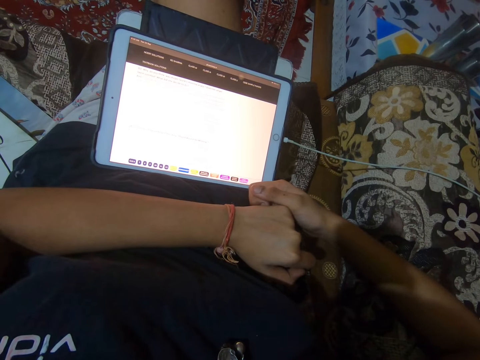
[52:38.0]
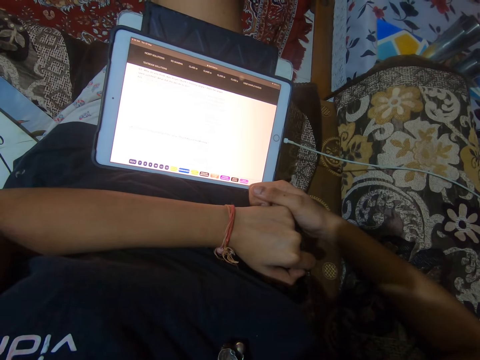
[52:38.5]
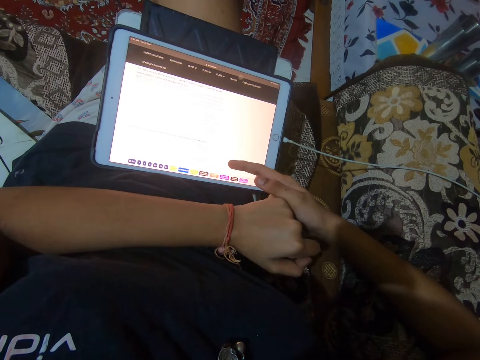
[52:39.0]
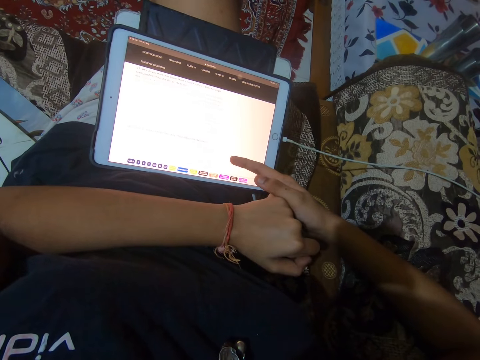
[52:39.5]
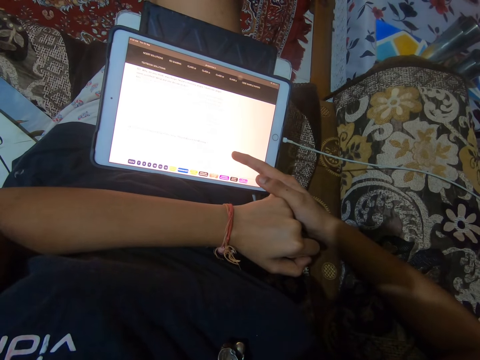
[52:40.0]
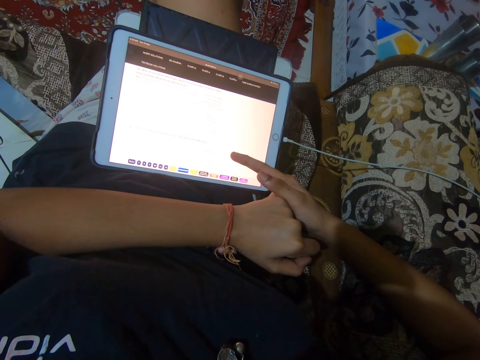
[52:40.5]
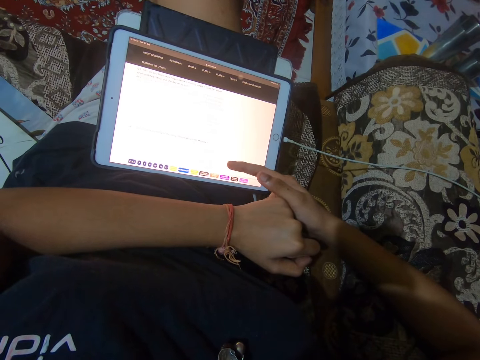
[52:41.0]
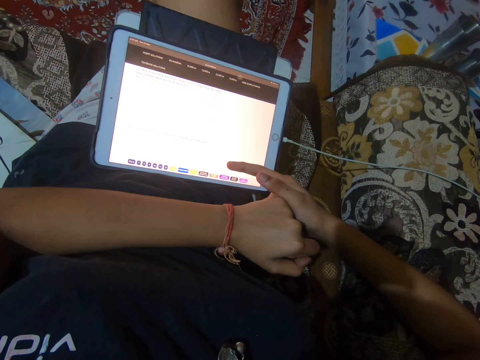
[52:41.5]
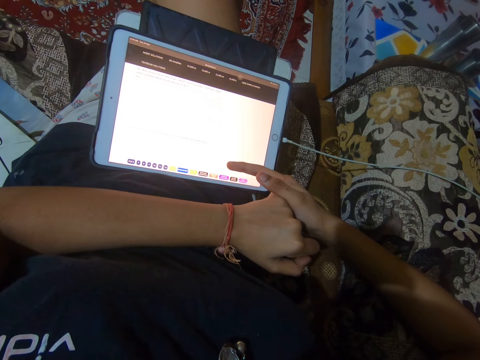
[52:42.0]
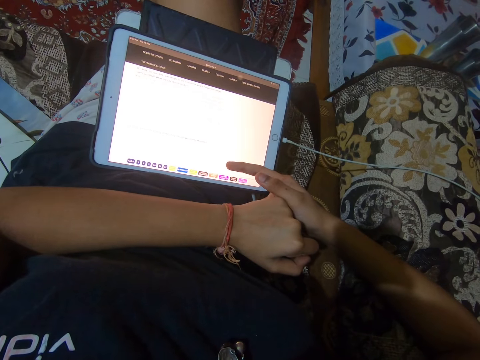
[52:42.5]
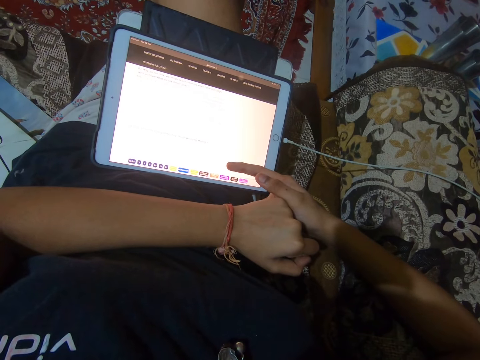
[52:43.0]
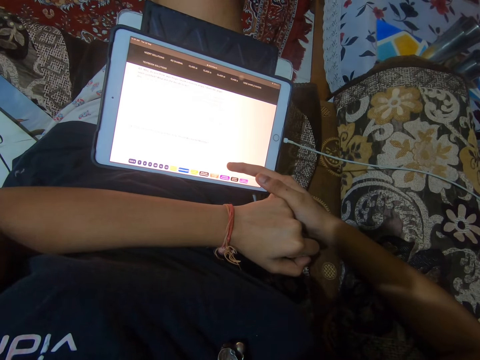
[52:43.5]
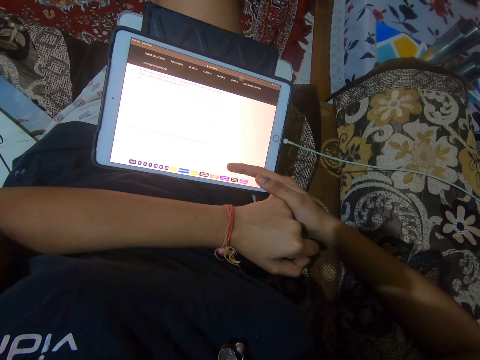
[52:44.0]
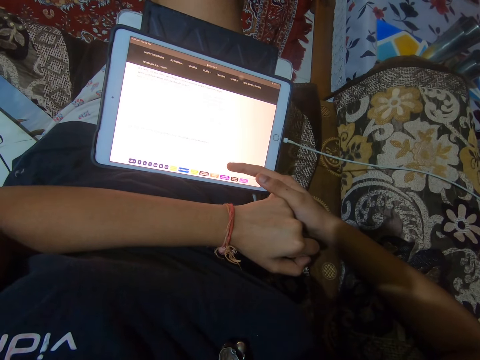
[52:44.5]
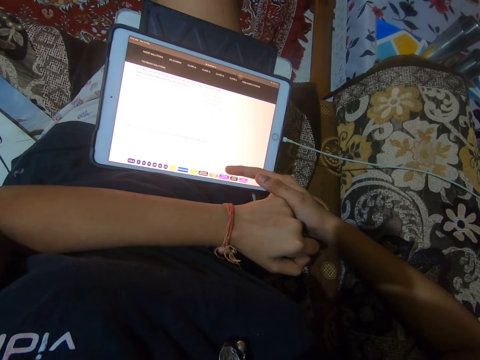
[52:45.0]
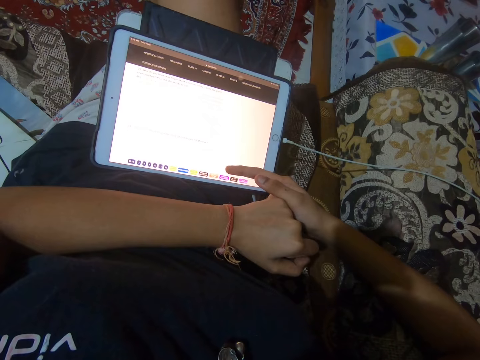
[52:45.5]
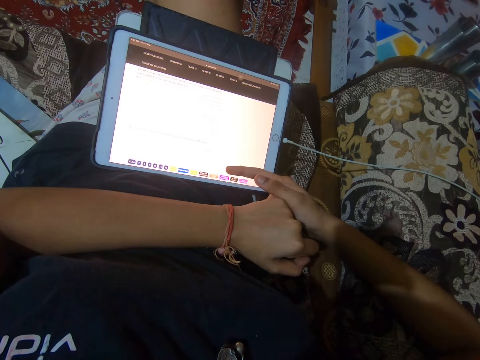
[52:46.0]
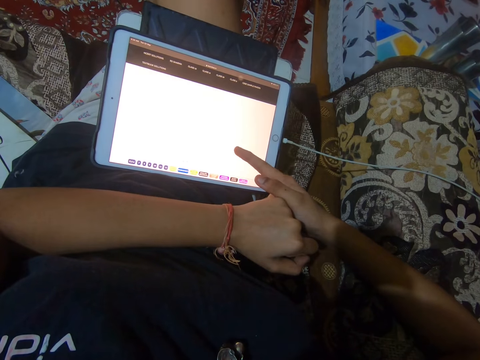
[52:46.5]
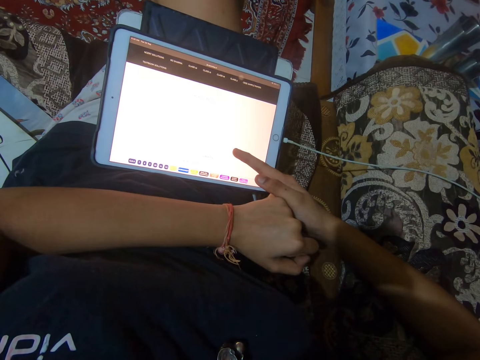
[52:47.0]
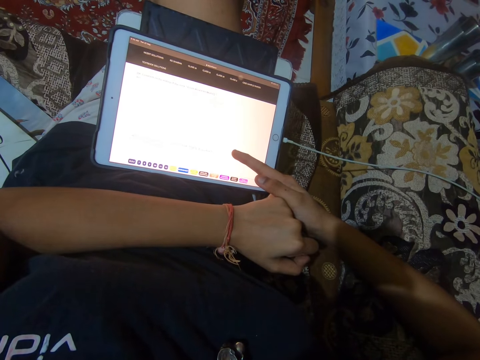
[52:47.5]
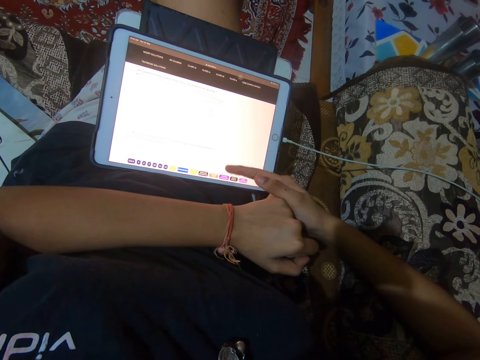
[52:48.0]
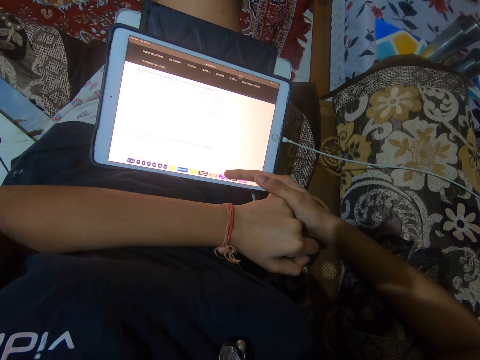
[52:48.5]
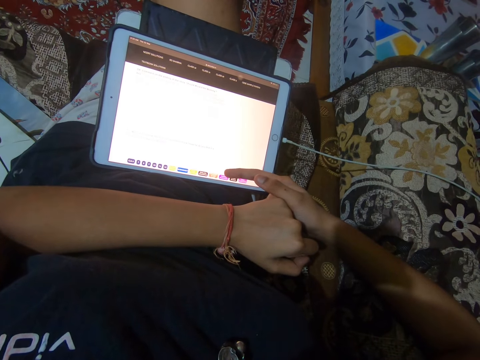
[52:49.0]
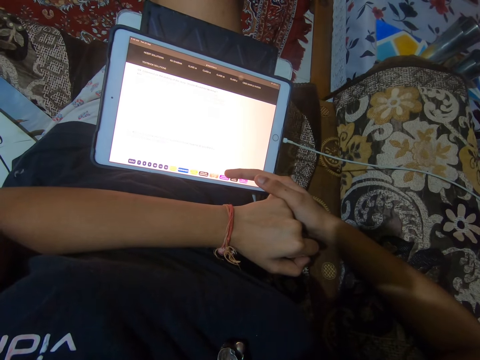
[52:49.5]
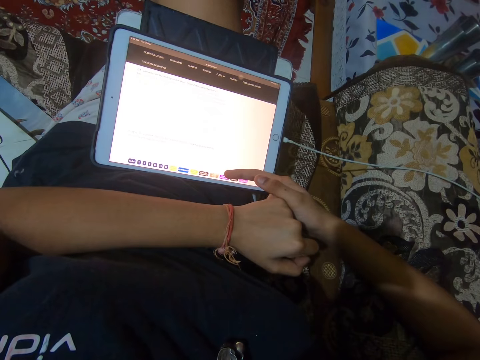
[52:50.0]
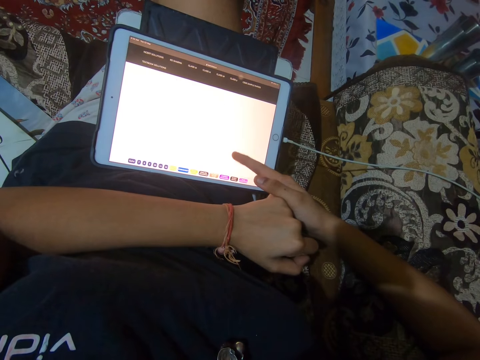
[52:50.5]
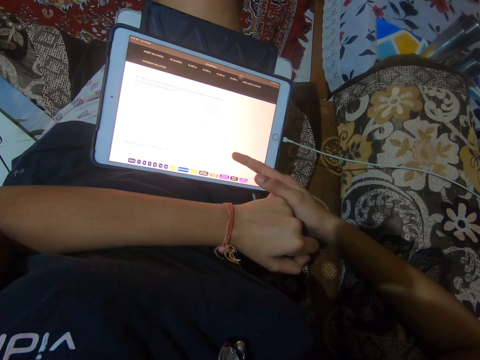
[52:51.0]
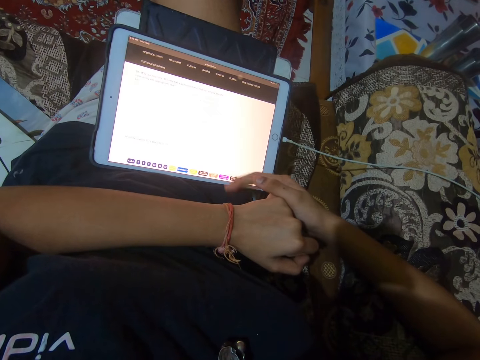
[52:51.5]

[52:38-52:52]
The camera wearer operates the tablet. They tap the screen of the tablet phone.

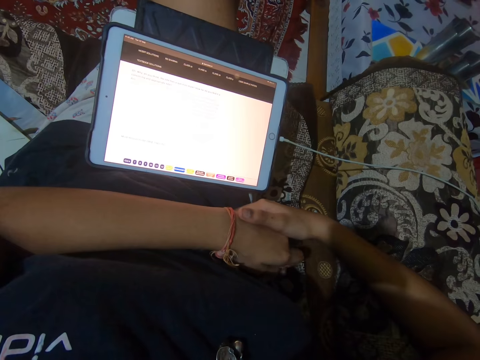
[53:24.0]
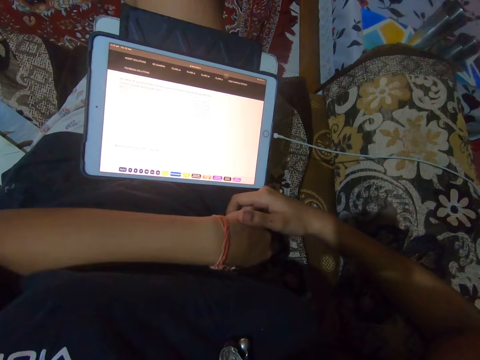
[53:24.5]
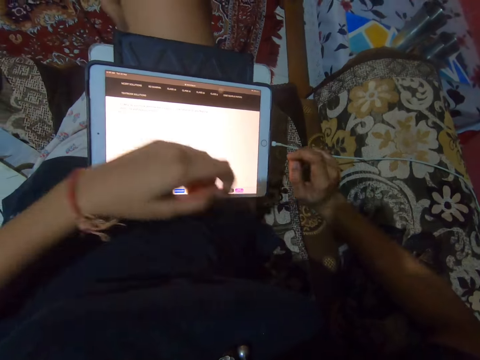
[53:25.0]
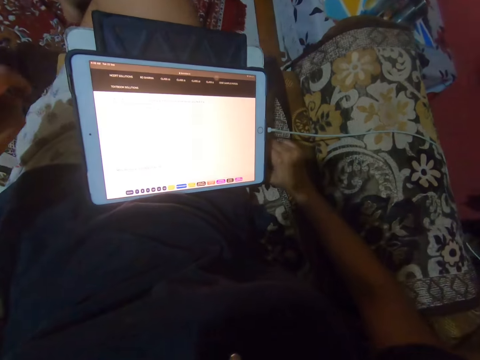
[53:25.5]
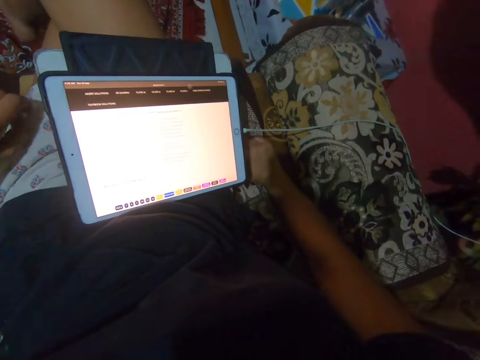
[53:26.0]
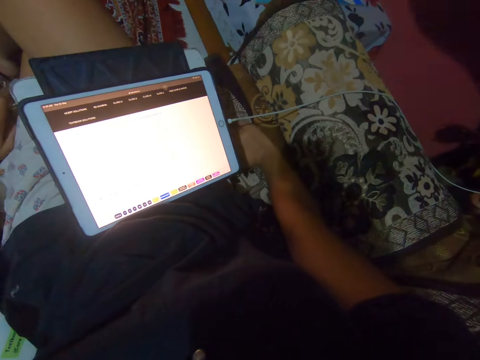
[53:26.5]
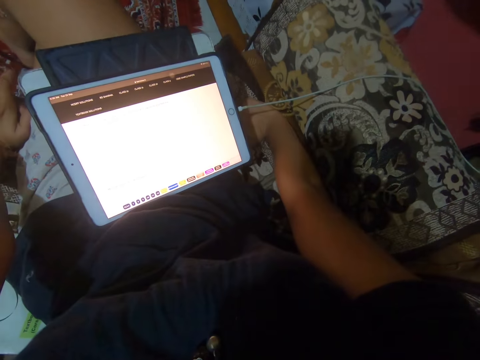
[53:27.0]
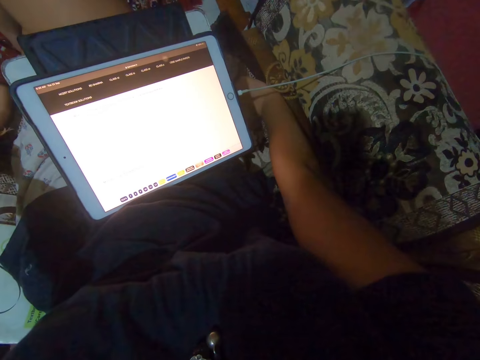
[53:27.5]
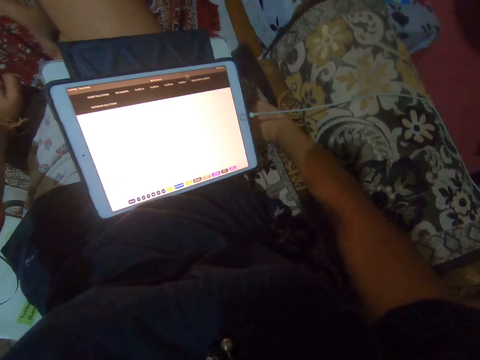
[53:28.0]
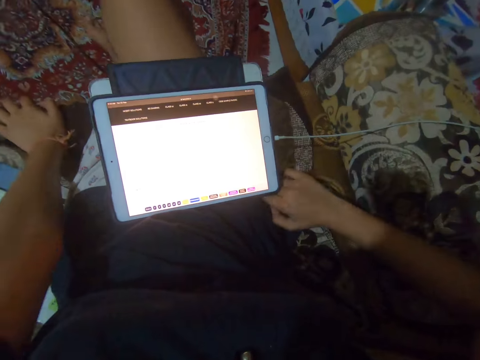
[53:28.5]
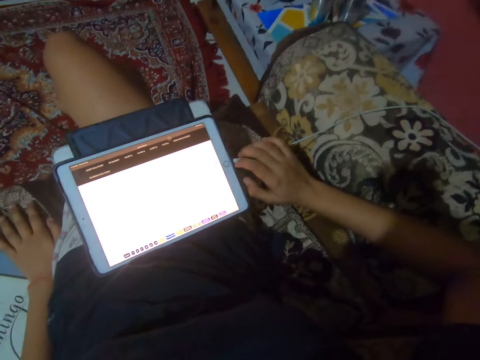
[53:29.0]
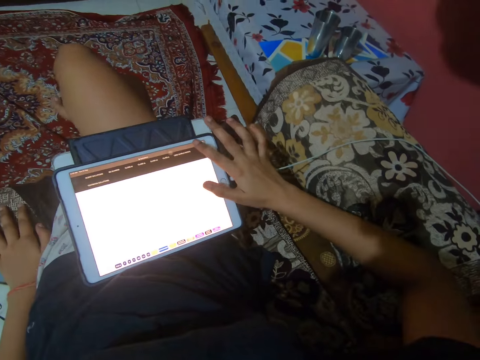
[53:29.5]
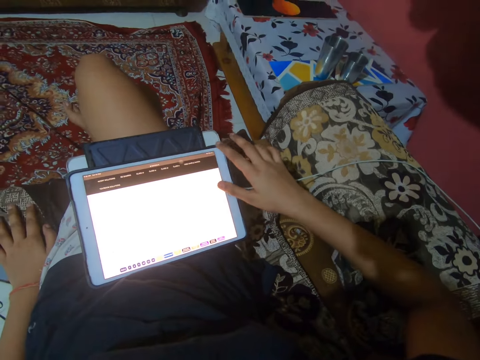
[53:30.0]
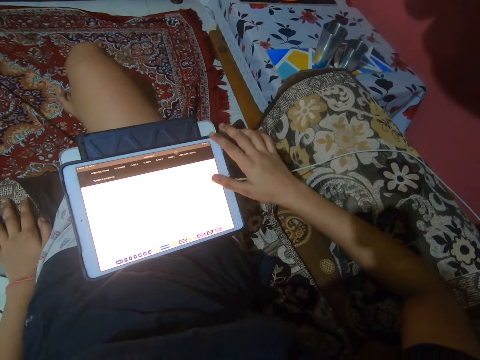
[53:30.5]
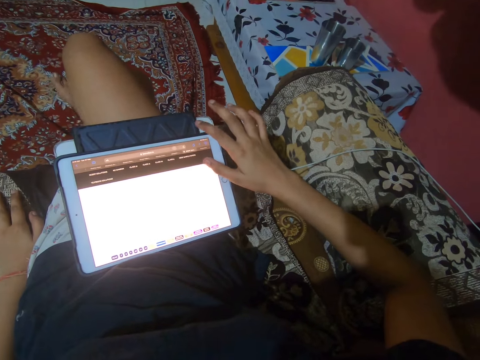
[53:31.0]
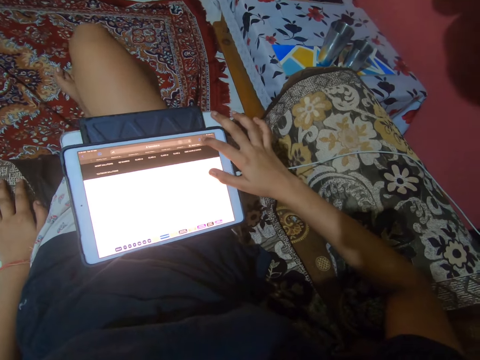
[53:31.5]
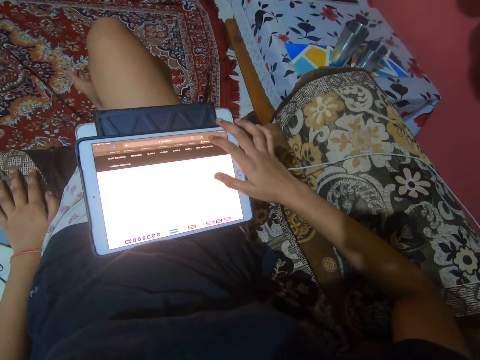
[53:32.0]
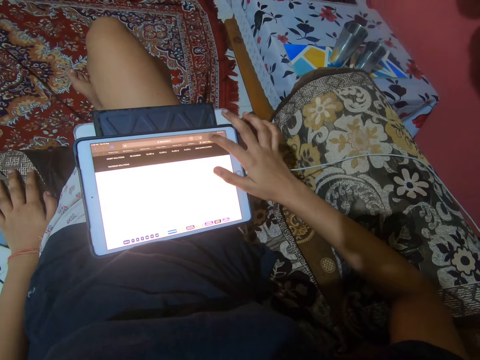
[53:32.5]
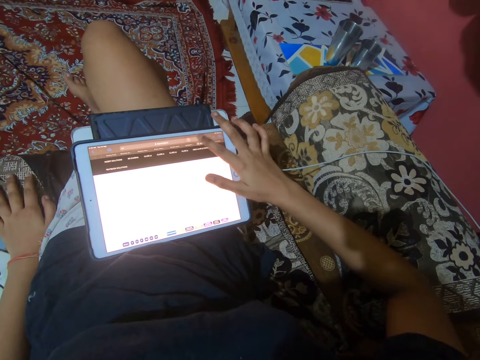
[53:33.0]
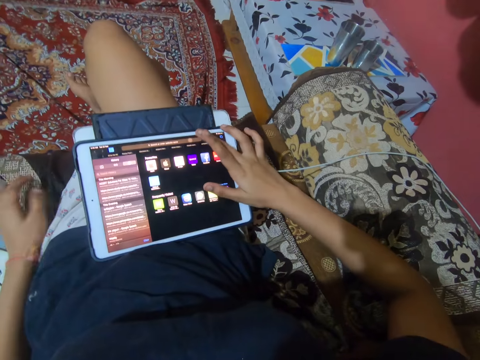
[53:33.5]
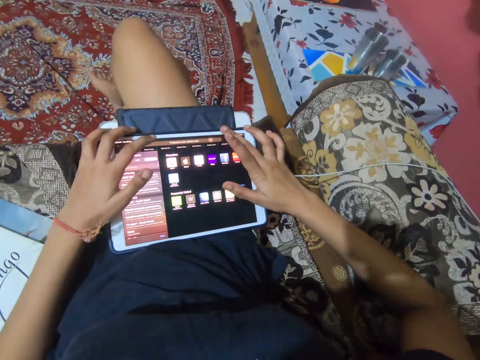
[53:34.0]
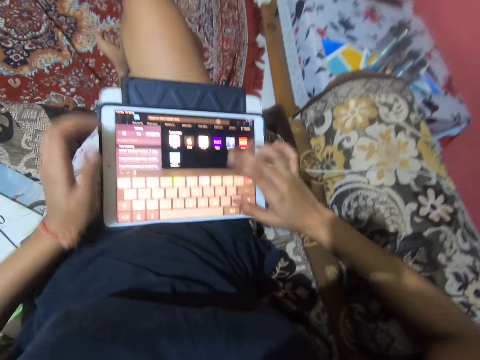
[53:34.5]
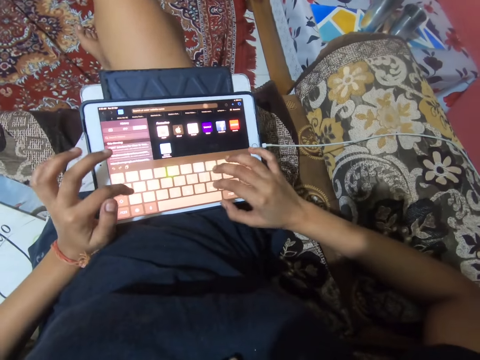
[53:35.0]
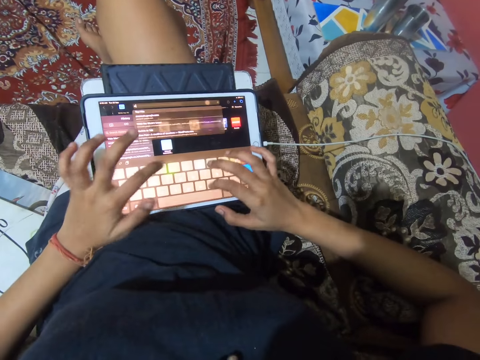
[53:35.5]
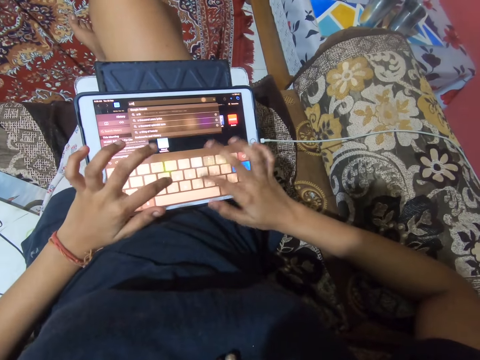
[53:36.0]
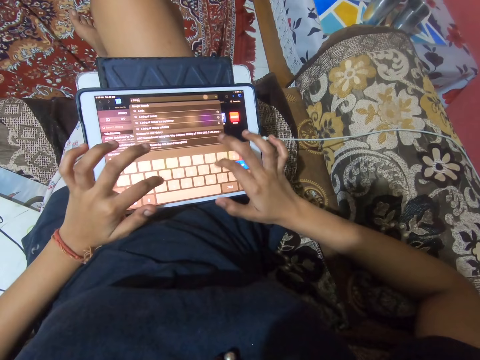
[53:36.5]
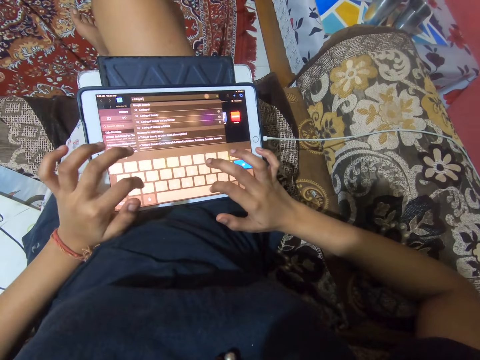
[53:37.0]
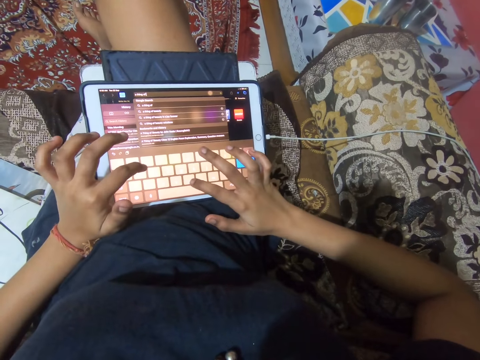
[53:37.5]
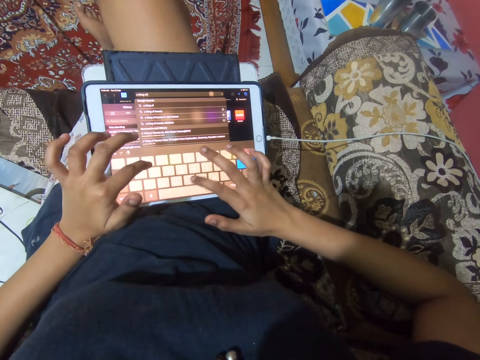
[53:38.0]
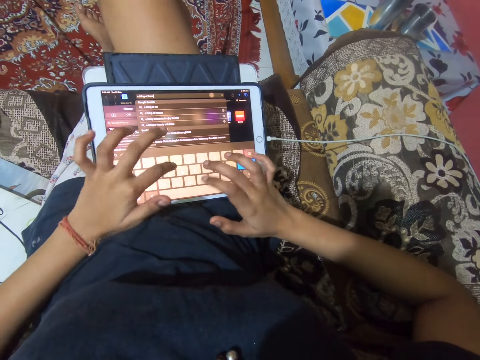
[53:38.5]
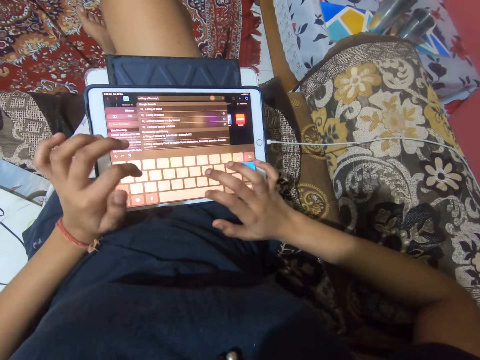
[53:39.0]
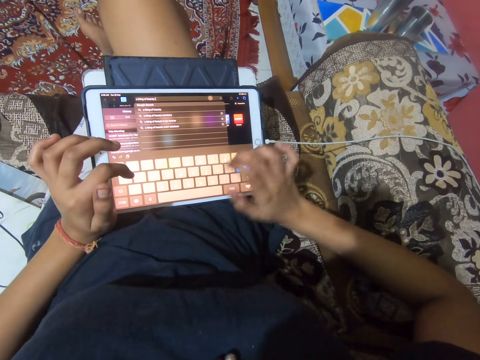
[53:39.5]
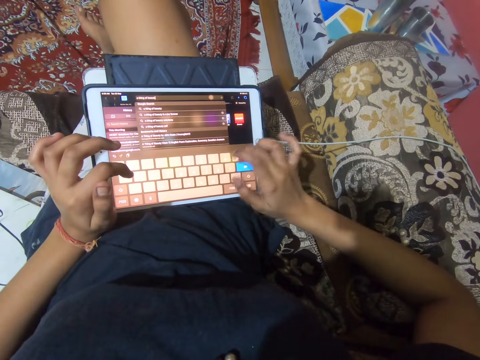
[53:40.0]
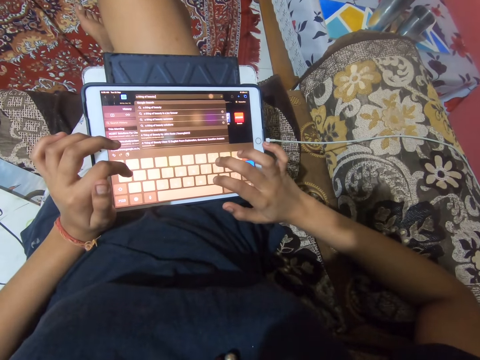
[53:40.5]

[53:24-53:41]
The camera wearer stretches her hand. She taps the screen of the tablet phone. She types on the screen of the tablet with her hands.
